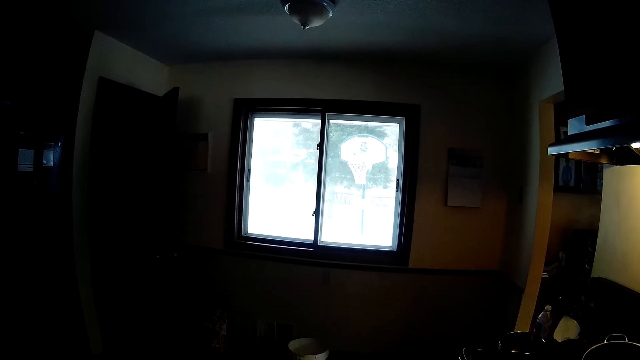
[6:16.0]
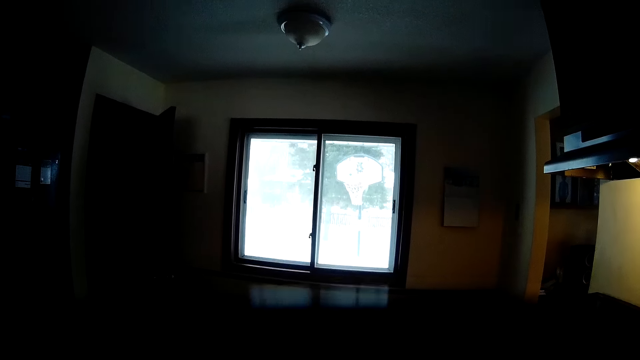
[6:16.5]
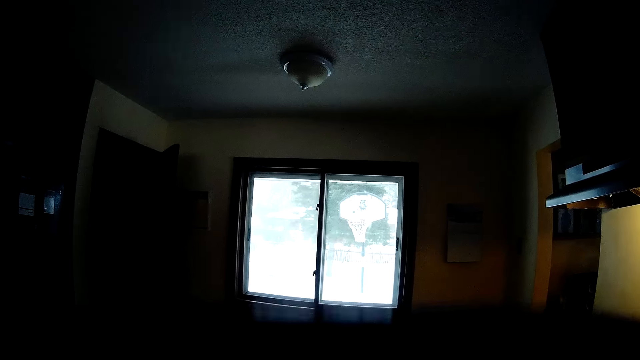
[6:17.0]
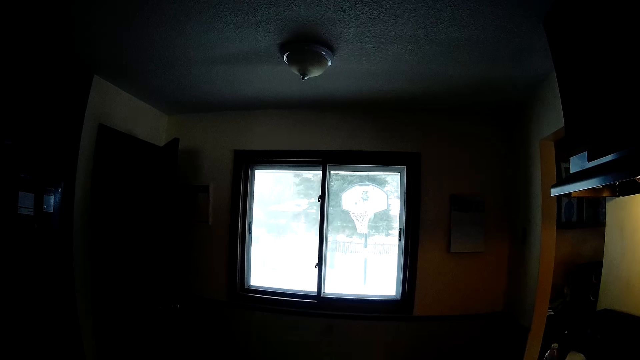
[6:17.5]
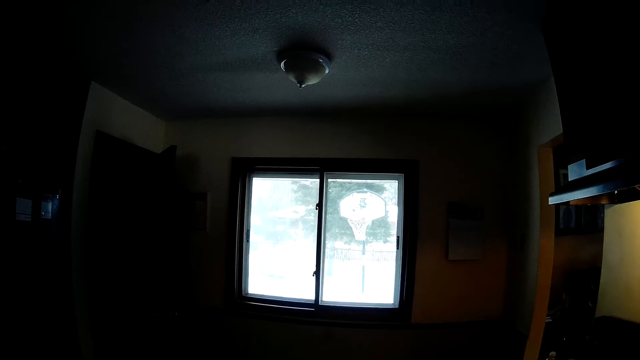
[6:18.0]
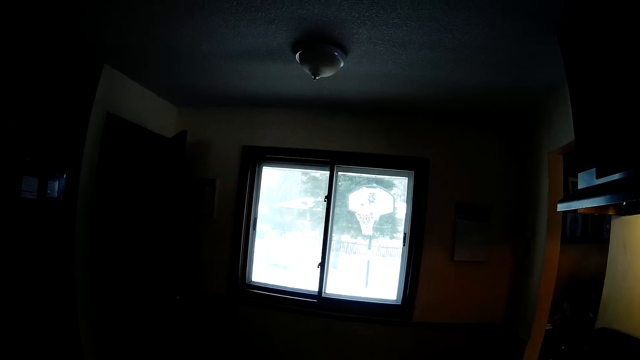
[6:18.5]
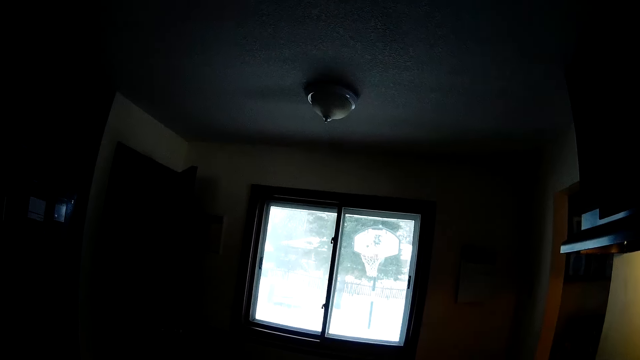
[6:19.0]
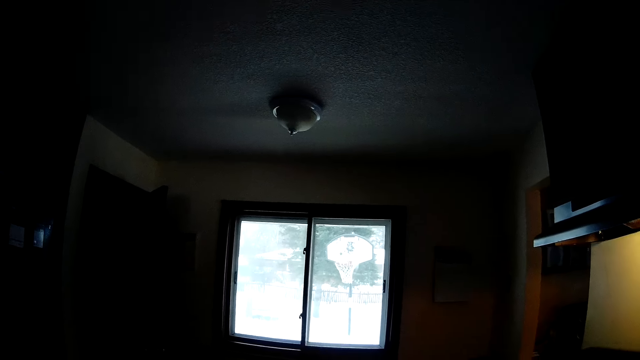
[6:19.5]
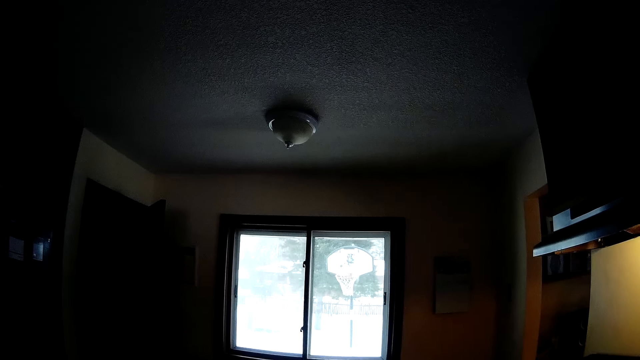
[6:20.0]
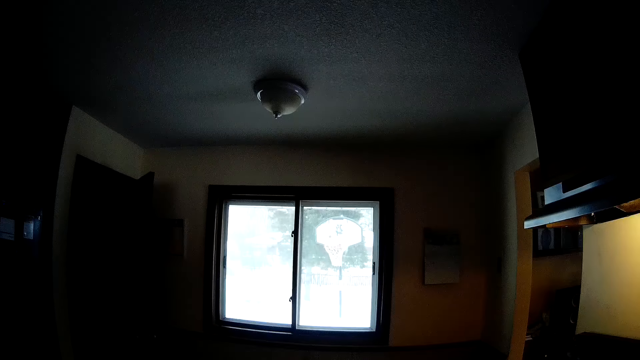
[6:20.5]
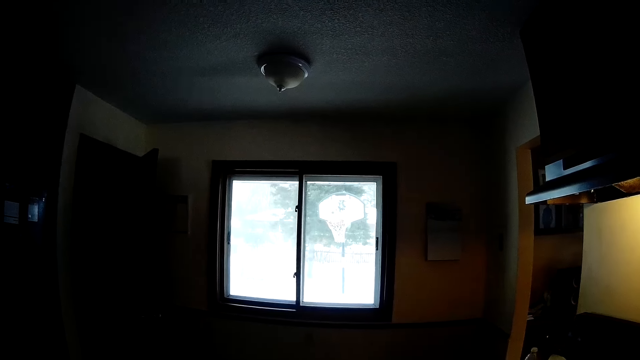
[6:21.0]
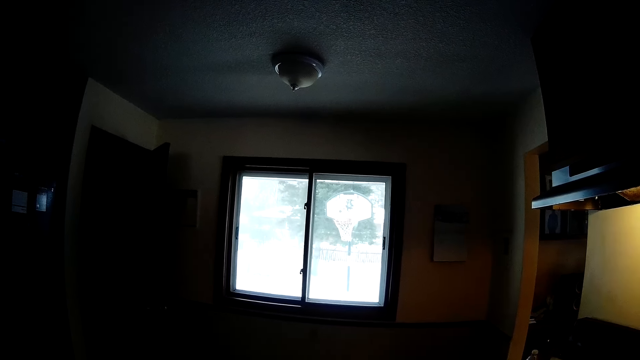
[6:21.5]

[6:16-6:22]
The camera wearer looks through the window.

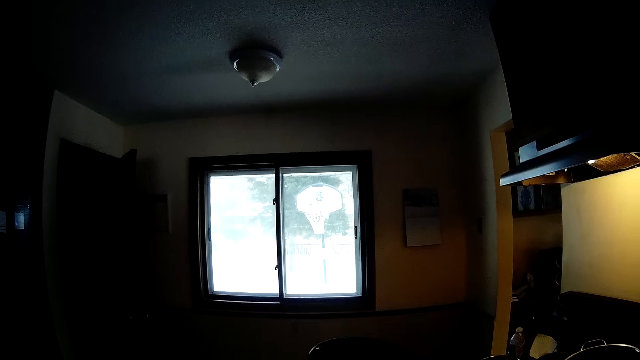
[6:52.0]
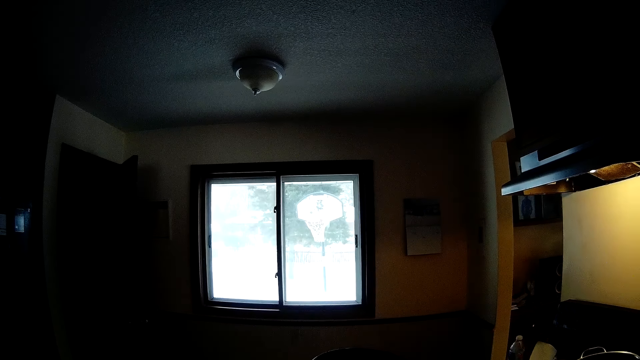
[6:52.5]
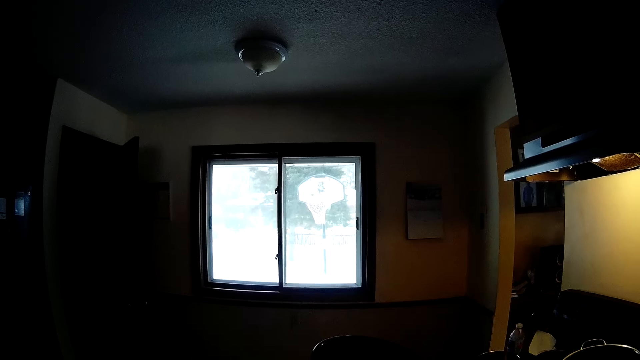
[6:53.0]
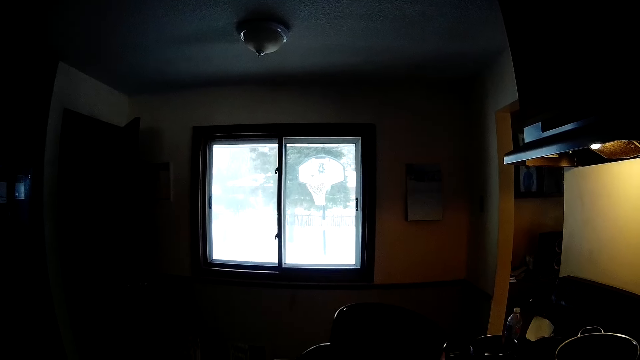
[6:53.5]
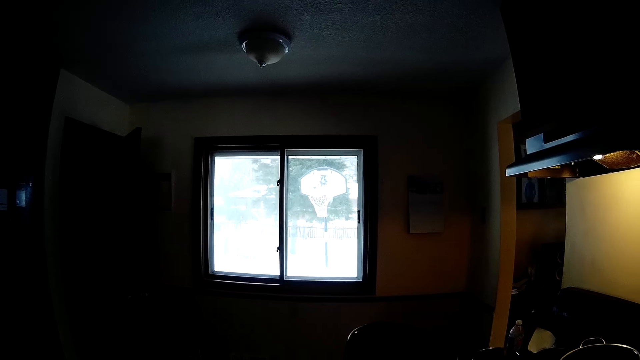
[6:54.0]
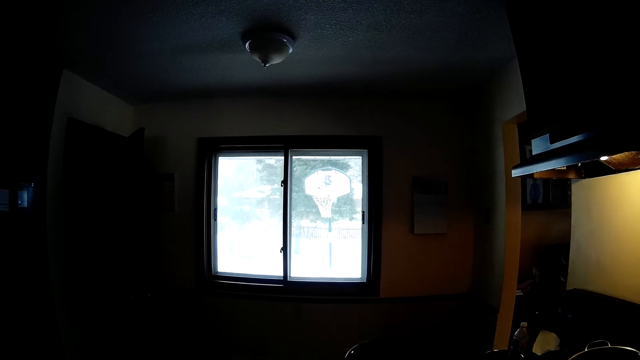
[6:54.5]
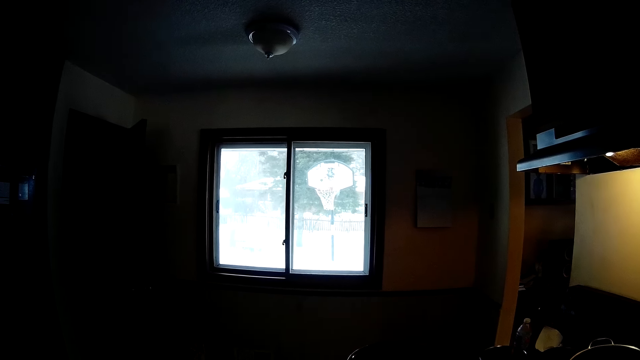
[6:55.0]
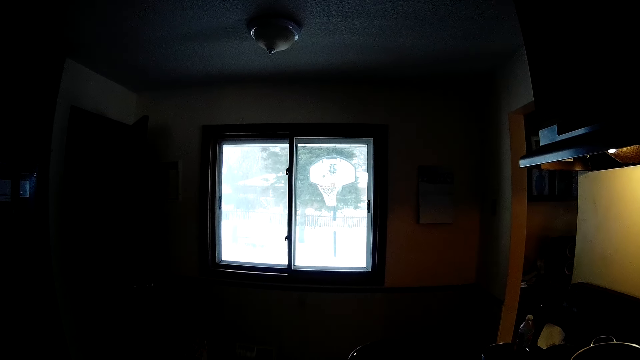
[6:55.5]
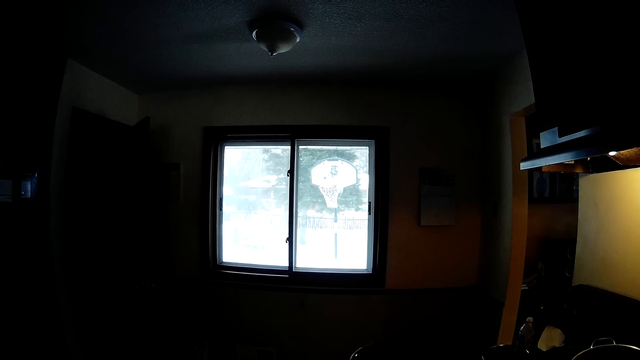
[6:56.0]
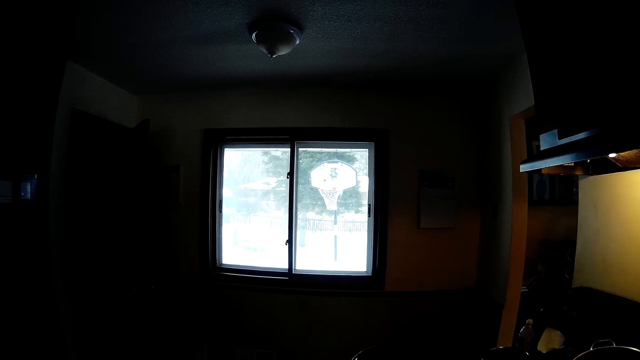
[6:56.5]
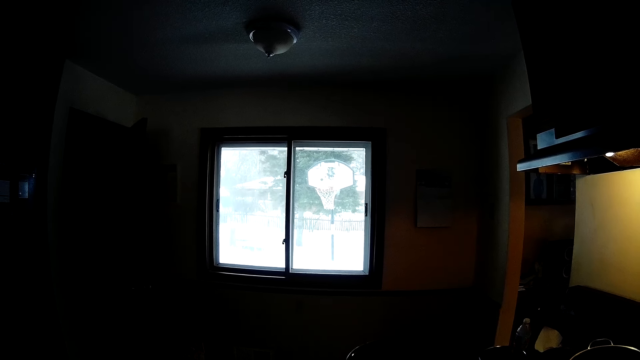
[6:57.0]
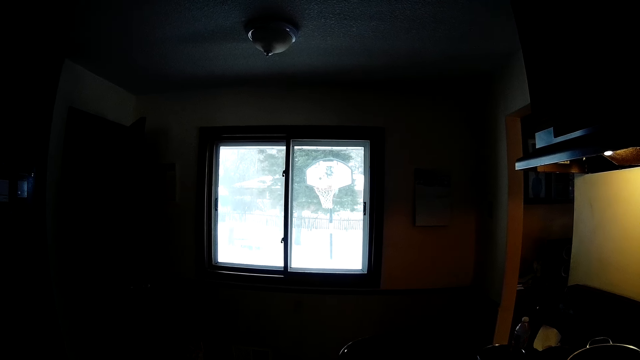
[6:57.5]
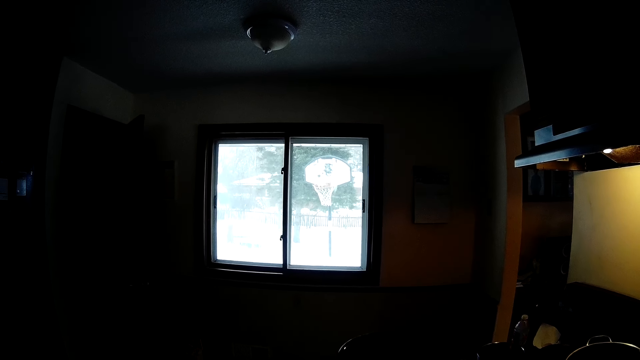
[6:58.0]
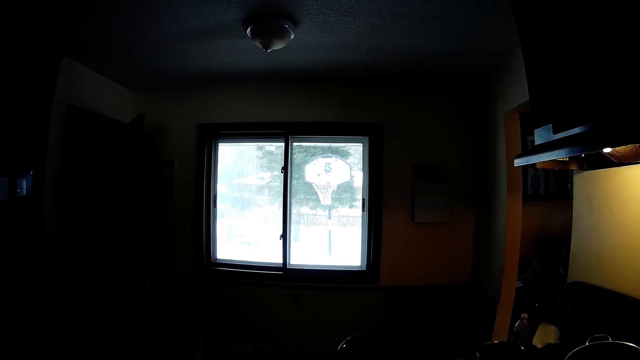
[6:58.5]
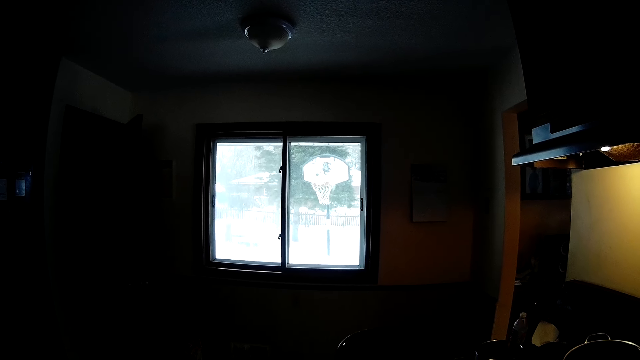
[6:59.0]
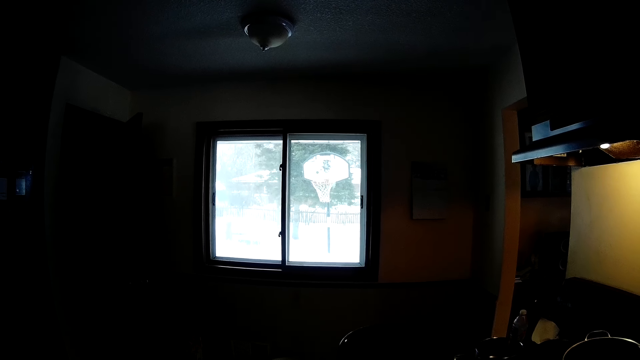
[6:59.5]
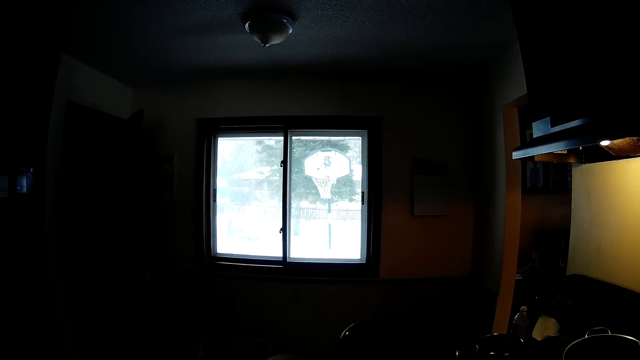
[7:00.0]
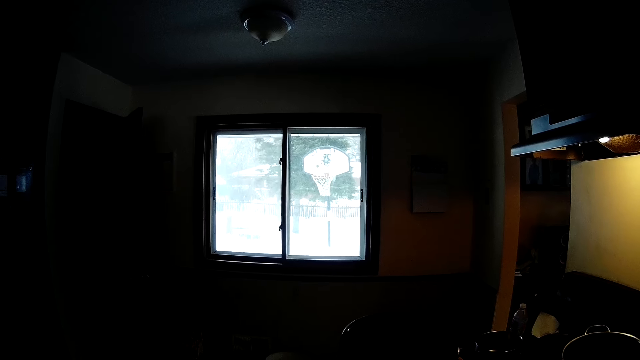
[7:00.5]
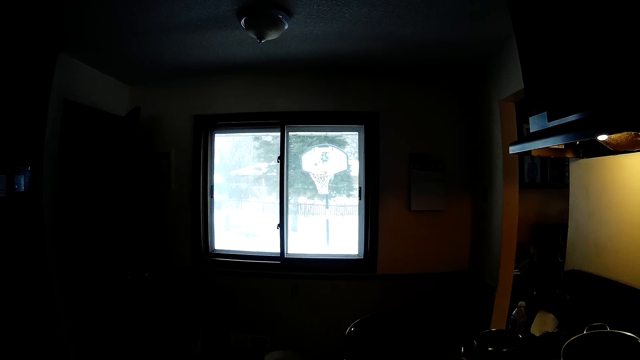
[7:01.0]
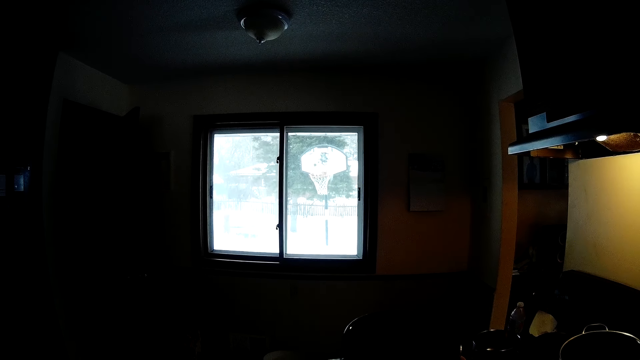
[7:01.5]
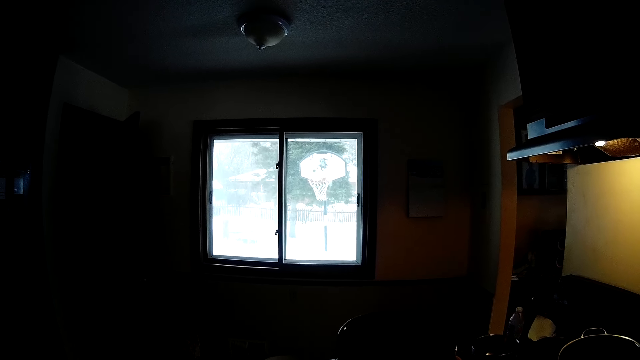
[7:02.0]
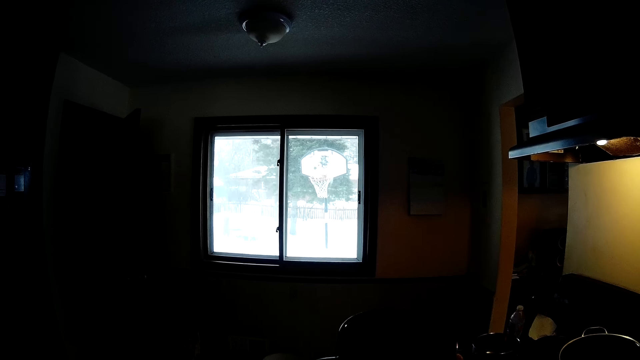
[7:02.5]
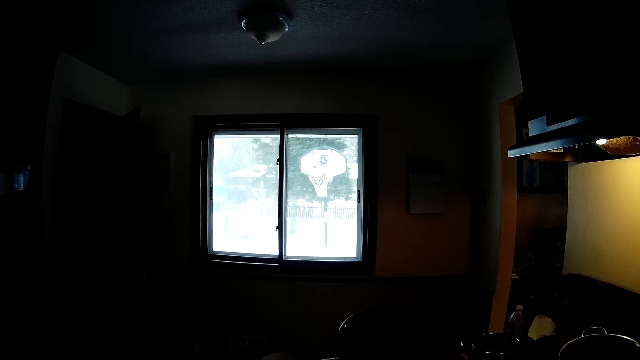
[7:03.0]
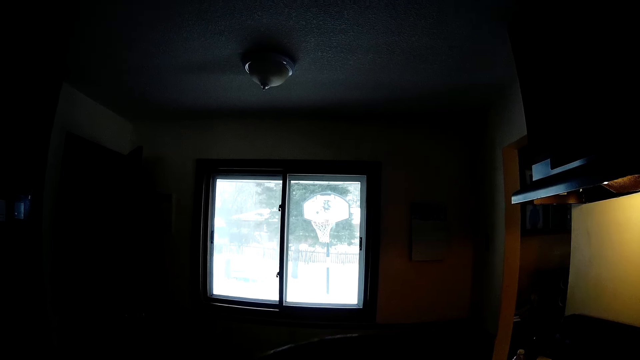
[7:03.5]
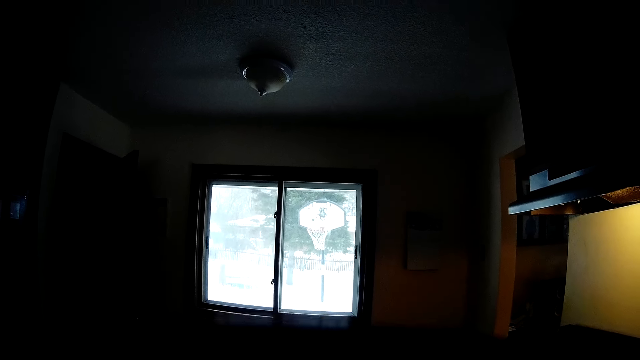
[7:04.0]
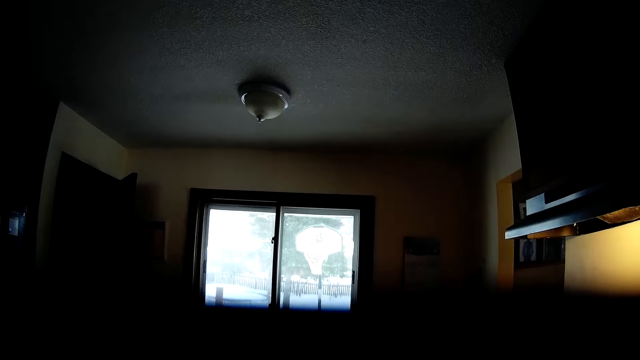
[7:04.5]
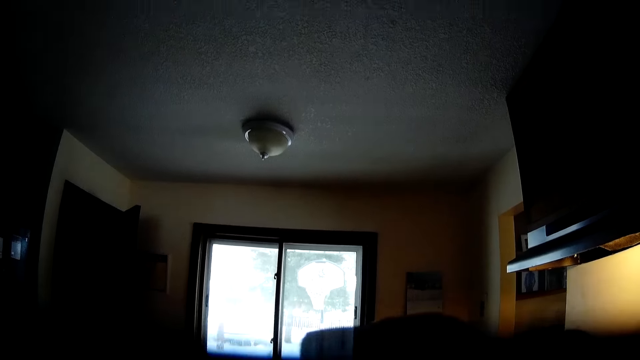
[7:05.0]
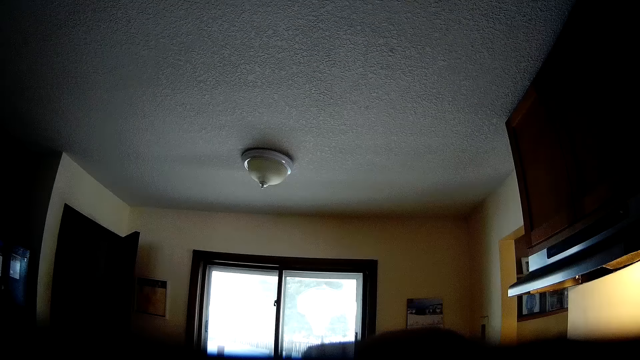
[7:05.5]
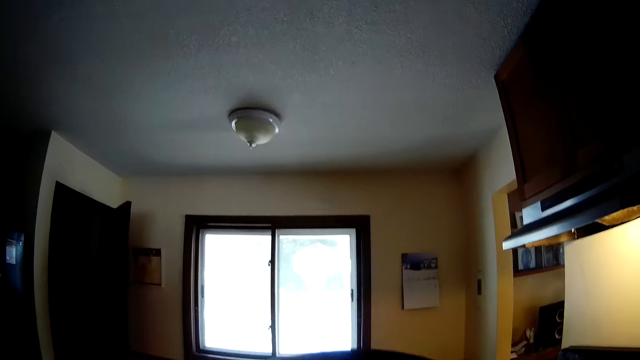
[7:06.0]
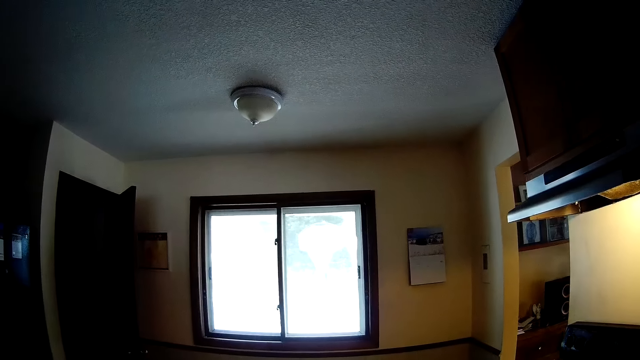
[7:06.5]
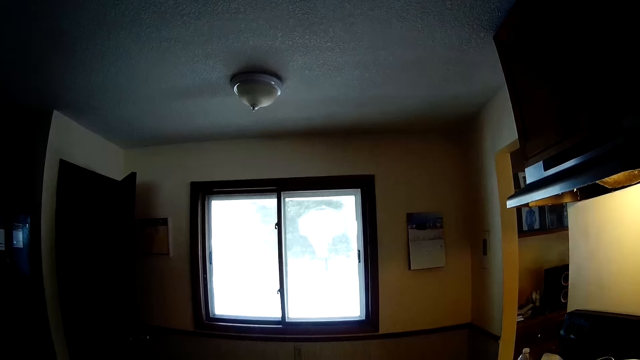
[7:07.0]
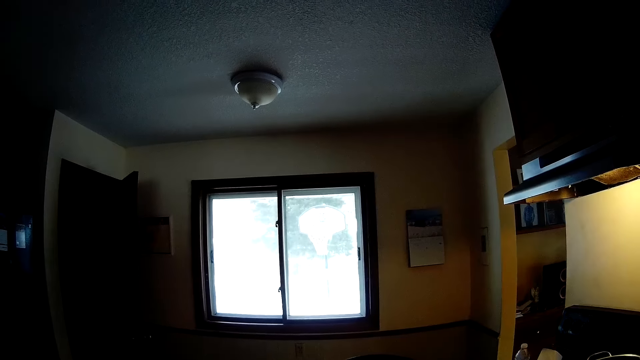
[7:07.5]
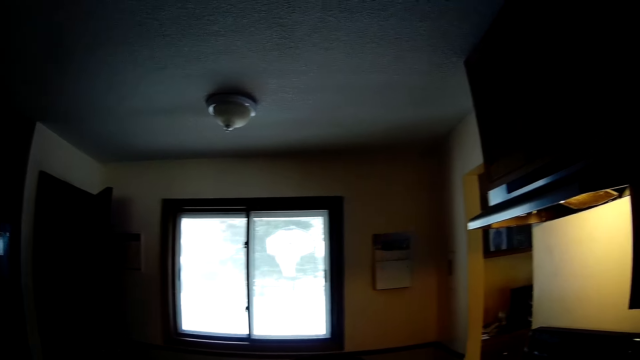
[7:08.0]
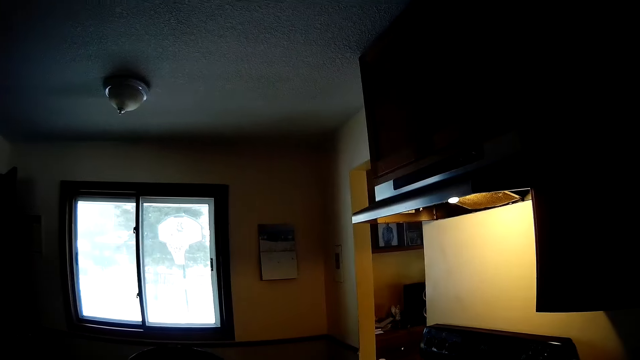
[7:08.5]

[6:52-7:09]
The camera wearer shakes the mug or cooking pot with her right hand. She holds the cooking pot. She adjusts the camera.
